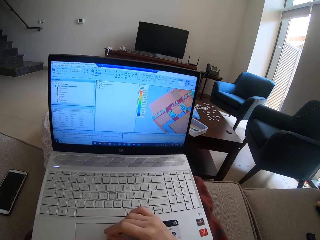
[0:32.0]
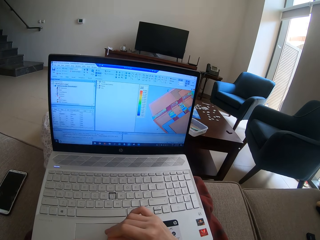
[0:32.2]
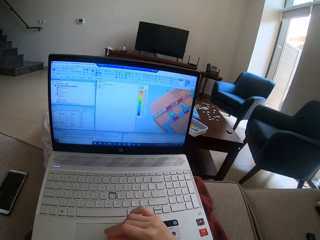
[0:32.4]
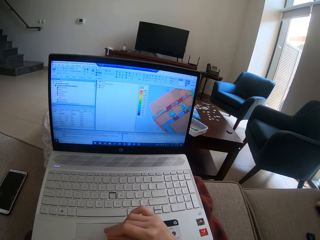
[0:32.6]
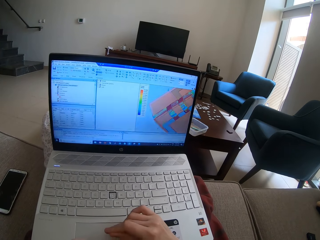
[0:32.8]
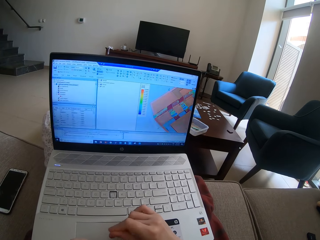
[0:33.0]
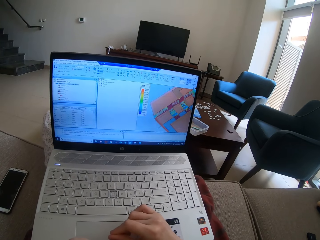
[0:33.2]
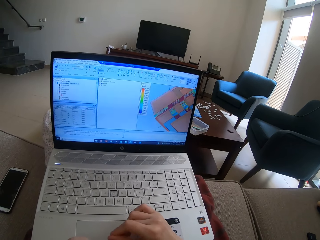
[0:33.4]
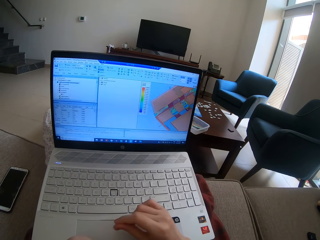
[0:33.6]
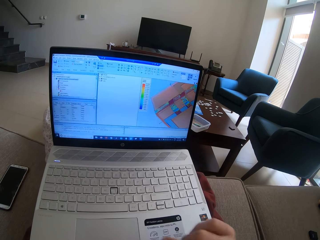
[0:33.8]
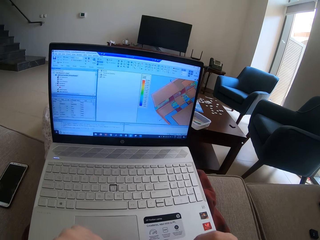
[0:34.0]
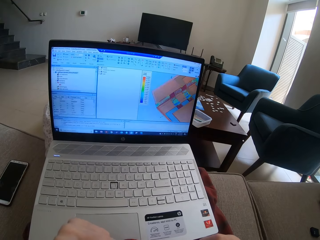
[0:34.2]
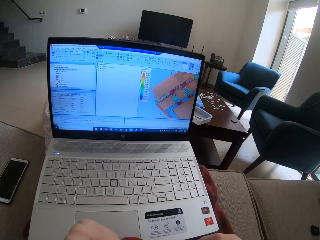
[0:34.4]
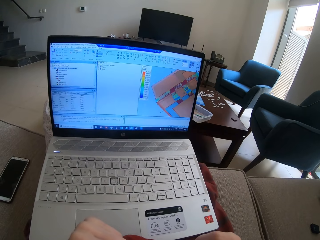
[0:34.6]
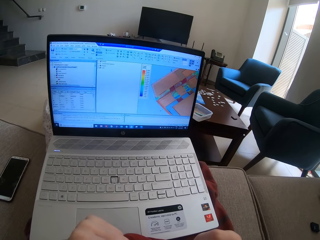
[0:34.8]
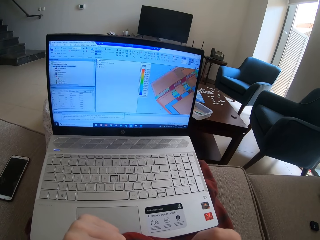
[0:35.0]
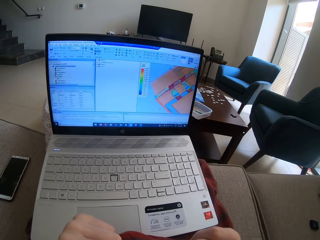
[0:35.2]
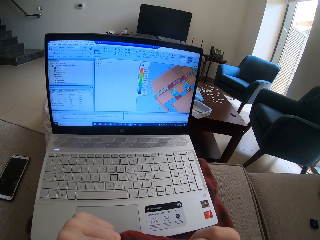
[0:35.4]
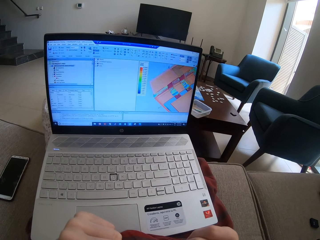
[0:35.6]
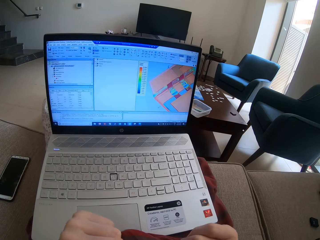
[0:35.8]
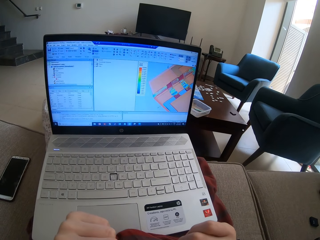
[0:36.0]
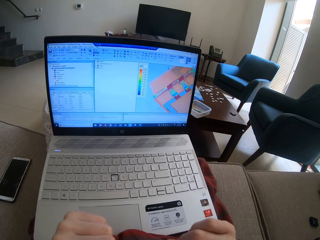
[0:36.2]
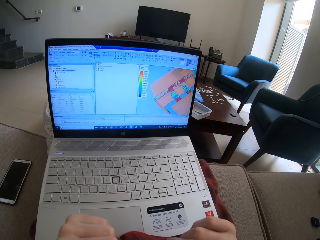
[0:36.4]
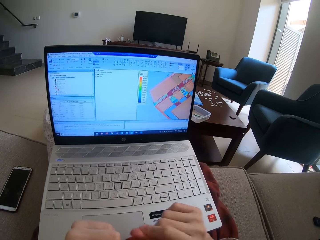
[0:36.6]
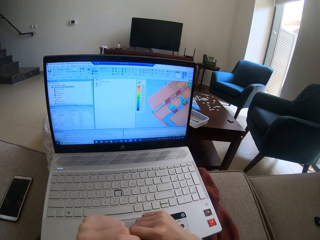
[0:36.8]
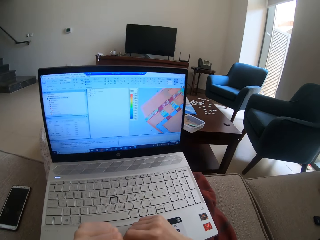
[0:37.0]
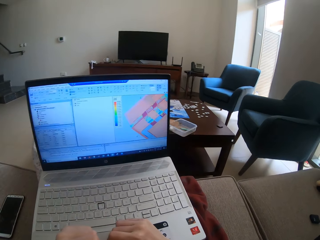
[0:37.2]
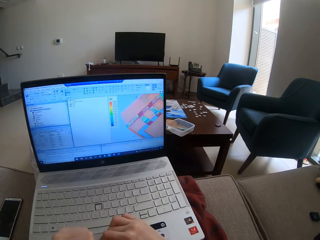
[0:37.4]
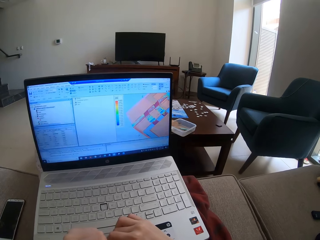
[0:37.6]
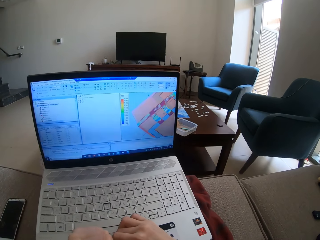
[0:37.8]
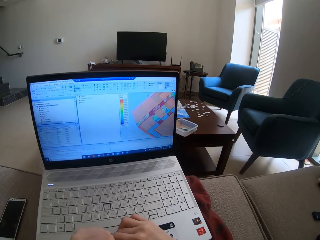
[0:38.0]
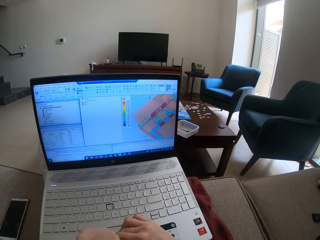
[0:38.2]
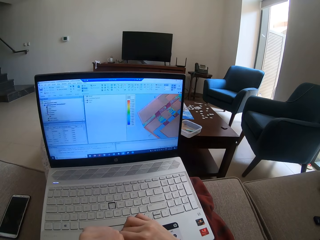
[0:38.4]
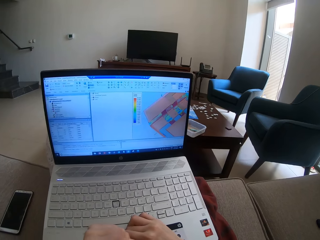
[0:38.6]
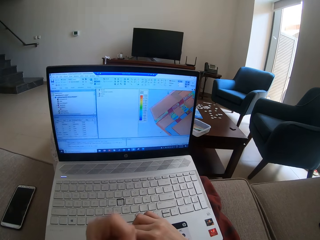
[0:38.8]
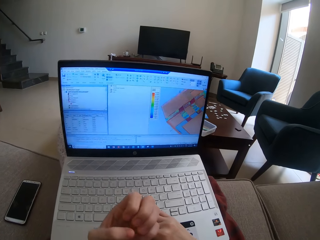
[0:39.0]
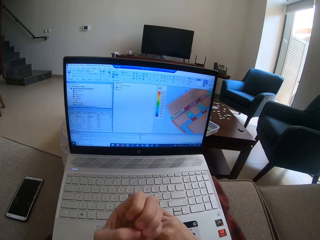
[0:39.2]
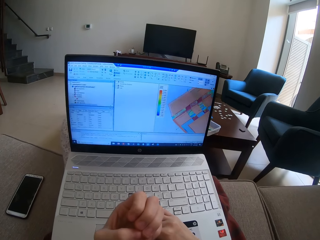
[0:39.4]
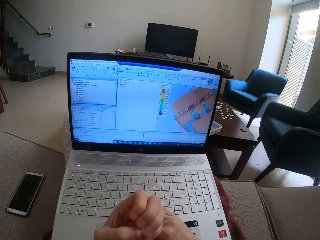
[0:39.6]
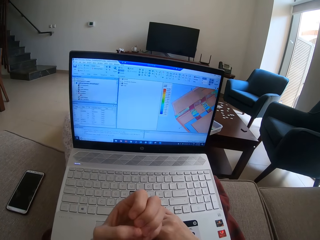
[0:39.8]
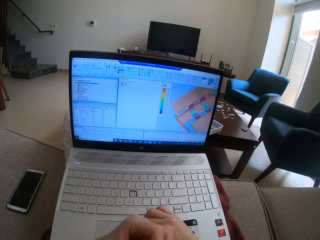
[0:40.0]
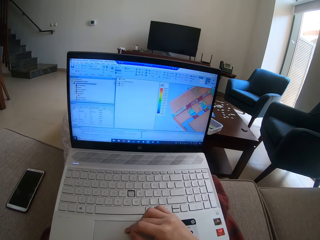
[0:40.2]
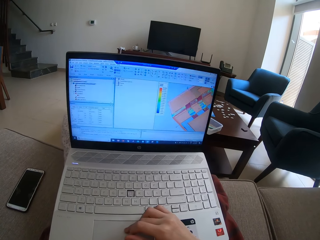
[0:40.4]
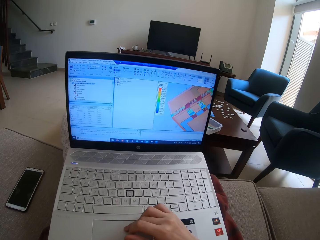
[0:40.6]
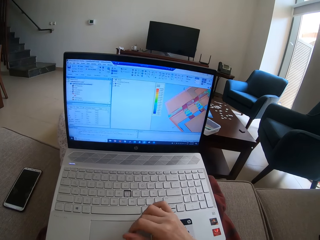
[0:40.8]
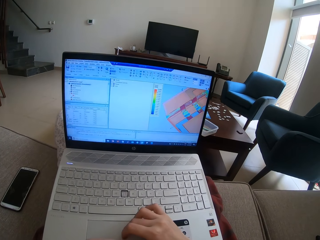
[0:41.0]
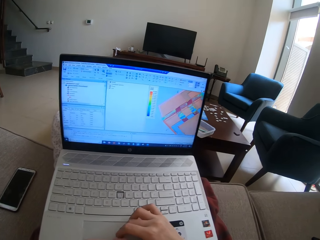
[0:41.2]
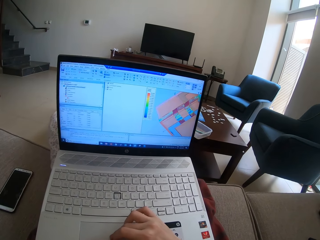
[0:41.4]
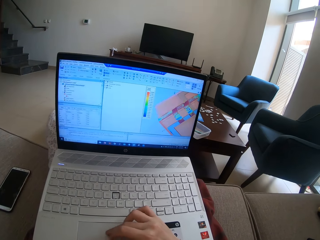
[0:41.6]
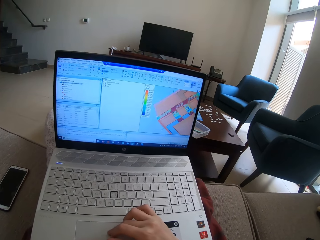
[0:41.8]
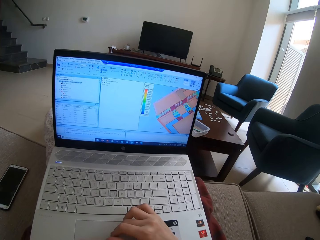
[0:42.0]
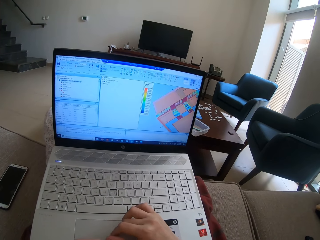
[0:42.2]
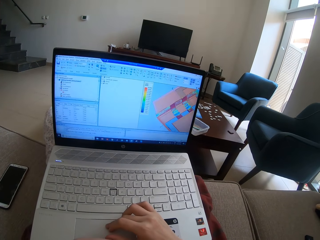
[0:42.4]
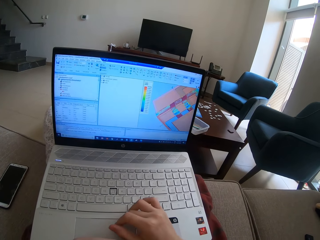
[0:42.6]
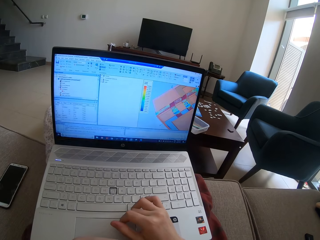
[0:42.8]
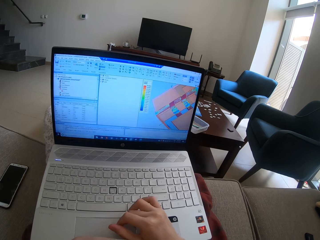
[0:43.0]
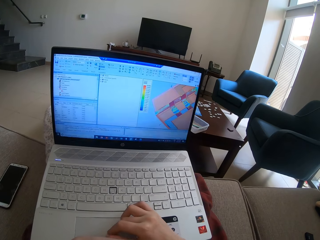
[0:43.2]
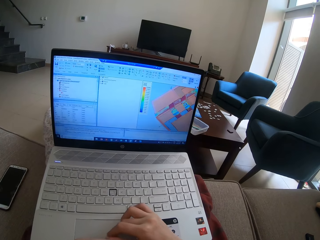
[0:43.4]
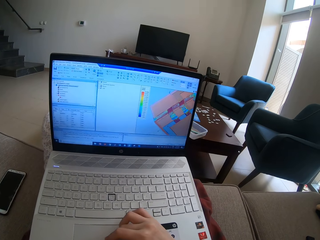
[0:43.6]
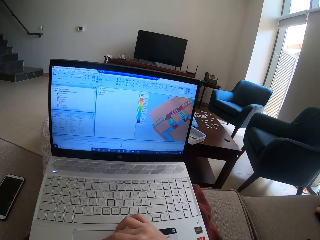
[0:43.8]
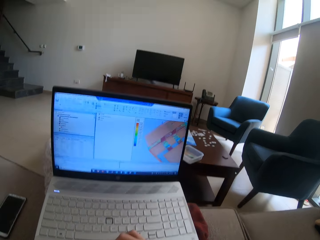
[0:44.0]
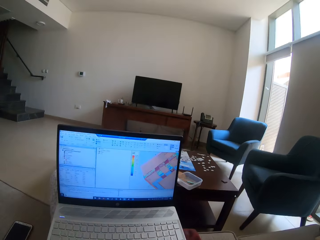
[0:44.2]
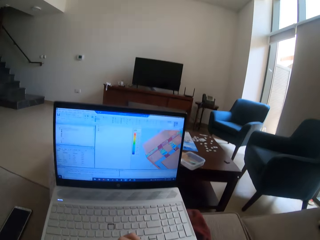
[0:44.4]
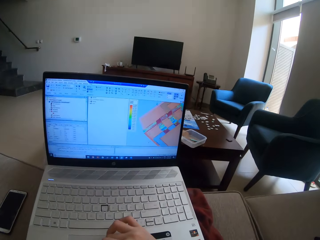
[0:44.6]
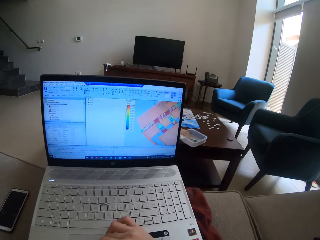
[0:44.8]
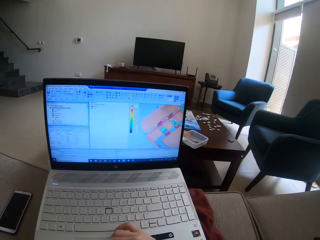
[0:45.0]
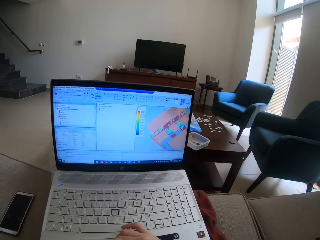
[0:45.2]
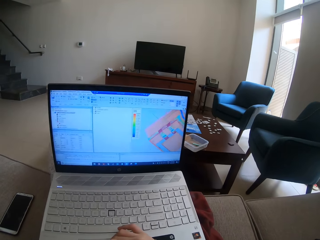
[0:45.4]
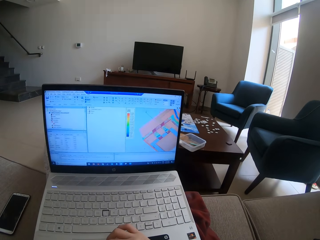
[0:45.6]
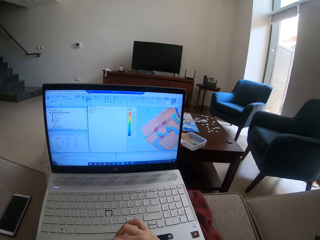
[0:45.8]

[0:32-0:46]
The camera wearer stares at a laptop. They read from the laptop on the table. They stare at the fingers. They operate the laptop. They scroll on the laptop on the table.

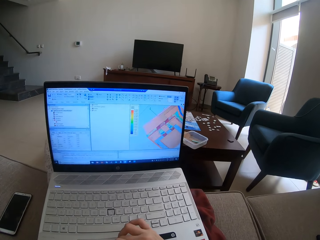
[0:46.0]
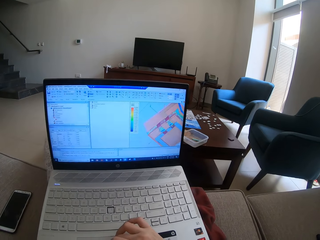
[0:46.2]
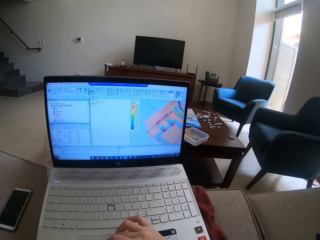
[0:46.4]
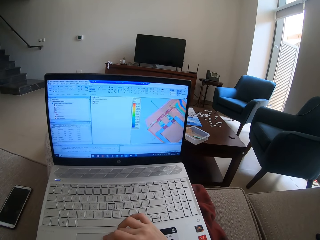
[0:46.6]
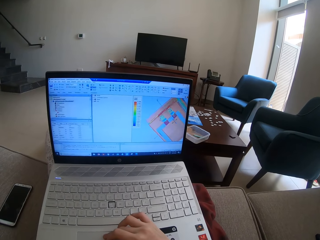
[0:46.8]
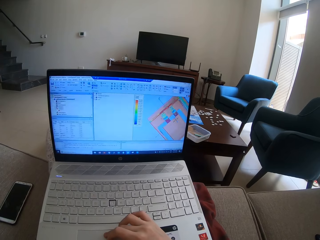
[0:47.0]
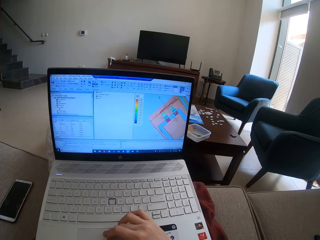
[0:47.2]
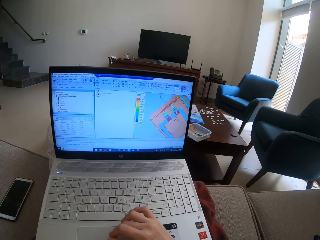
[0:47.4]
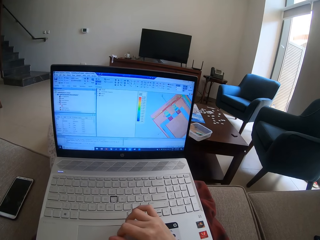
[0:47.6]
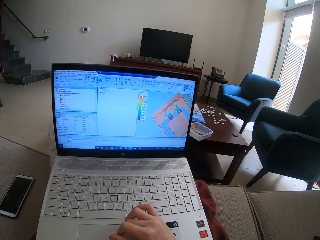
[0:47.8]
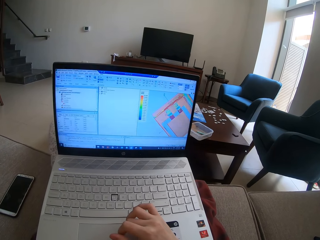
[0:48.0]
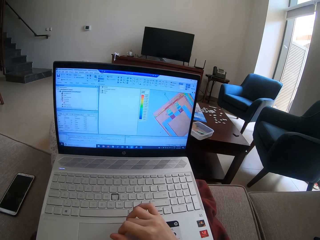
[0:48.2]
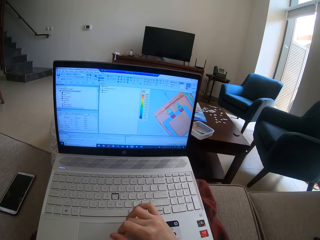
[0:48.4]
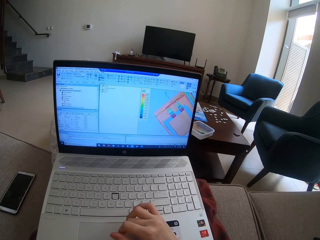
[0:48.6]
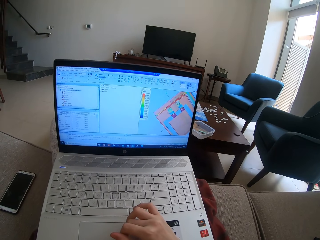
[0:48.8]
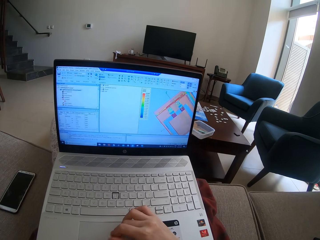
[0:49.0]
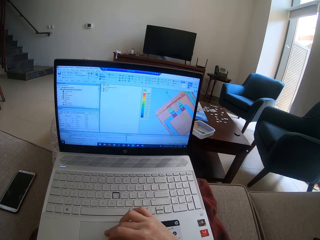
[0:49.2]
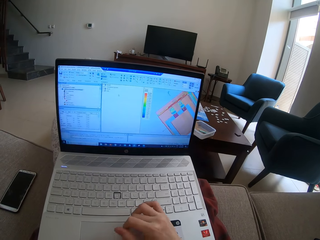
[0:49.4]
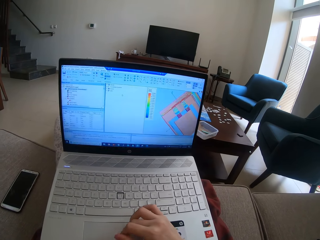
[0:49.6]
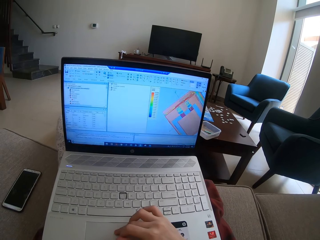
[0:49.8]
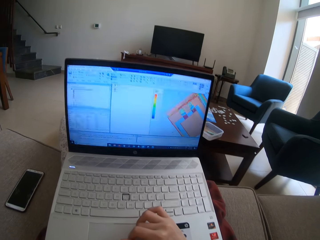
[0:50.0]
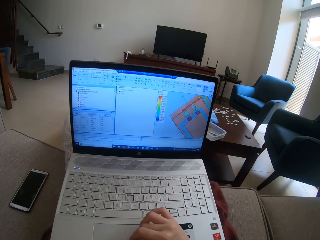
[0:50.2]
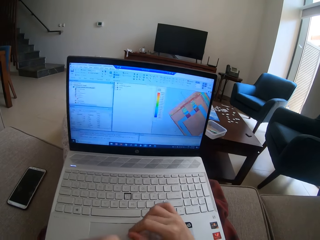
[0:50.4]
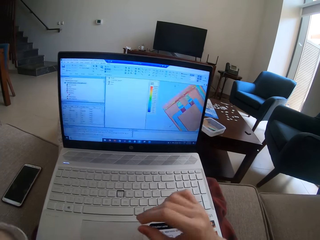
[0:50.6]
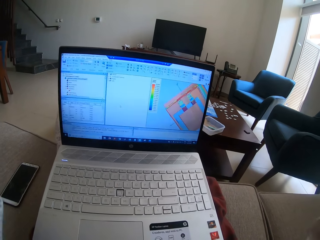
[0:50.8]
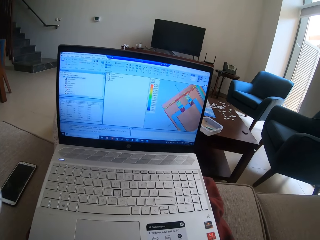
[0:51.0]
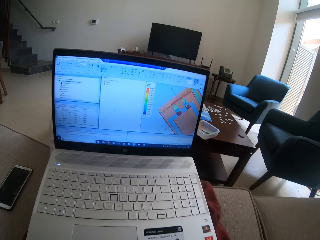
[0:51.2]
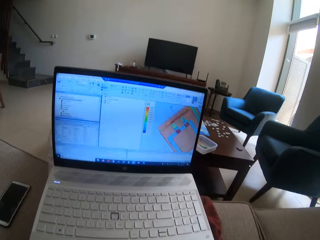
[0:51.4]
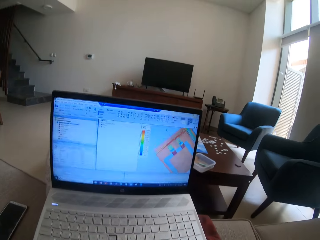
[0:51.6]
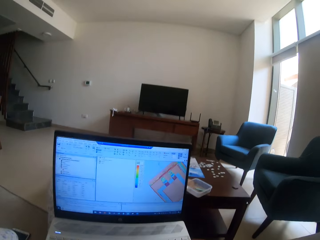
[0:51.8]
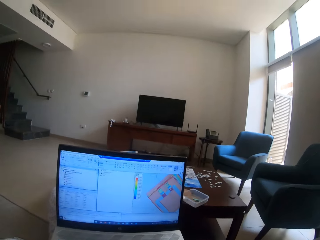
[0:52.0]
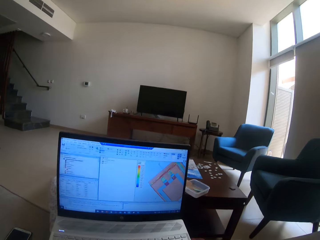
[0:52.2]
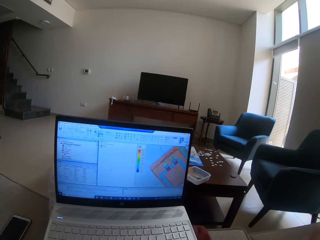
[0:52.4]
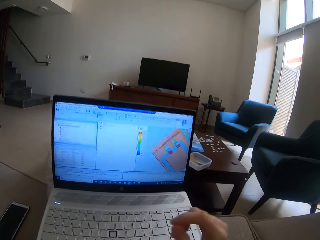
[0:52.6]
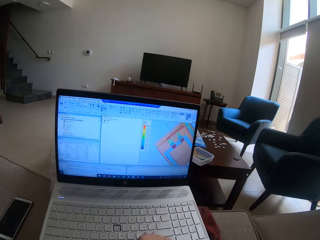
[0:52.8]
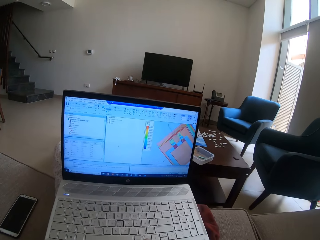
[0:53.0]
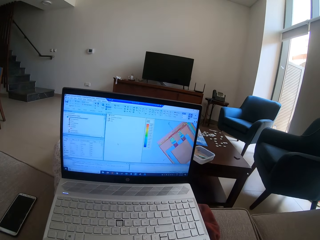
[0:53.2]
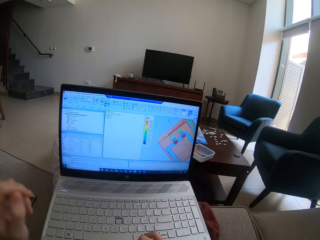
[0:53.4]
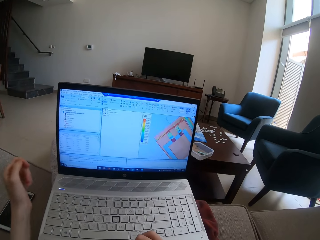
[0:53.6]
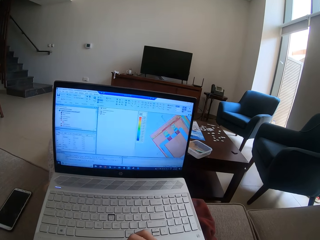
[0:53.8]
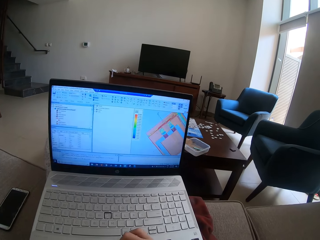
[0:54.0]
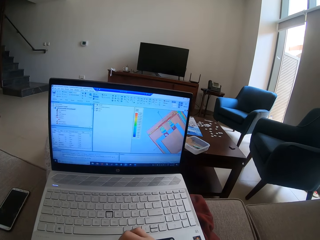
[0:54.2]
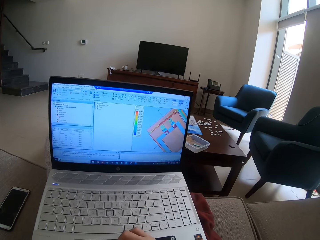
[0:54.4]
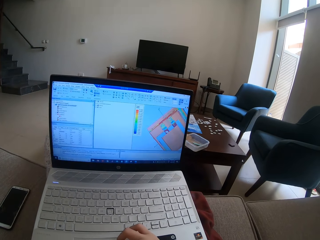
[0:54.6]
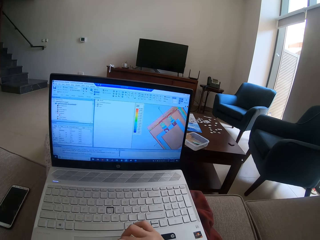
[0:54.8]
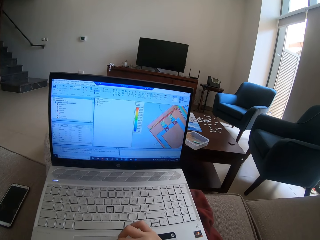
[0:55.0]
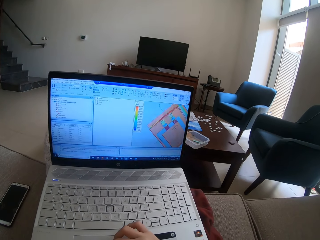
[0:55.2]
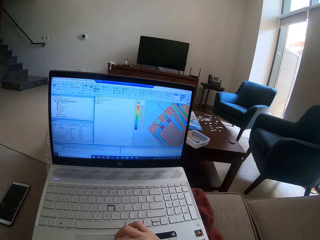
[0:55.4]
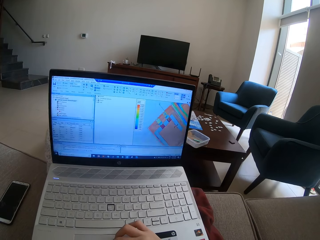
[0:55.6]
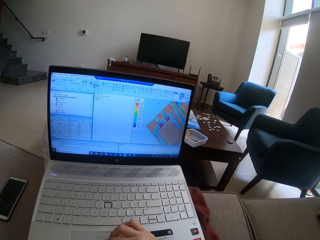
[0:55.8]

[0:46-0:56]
The camera wearer looks around. They operate a laptop.
